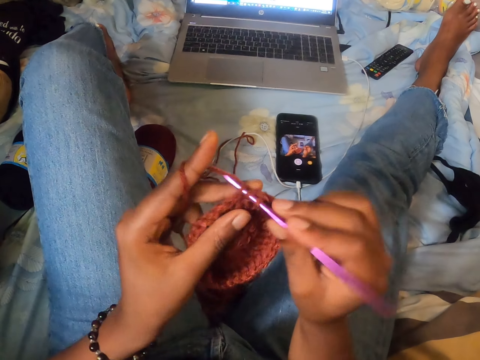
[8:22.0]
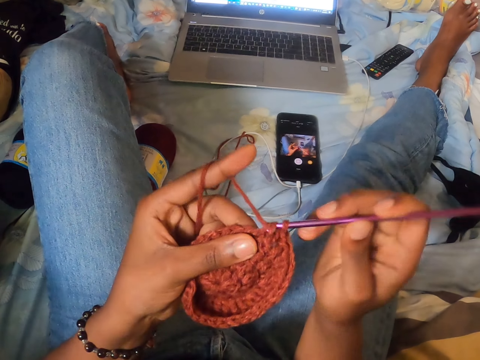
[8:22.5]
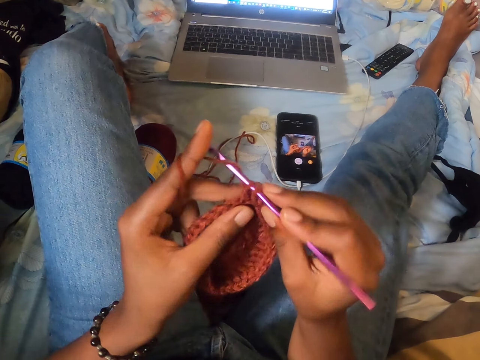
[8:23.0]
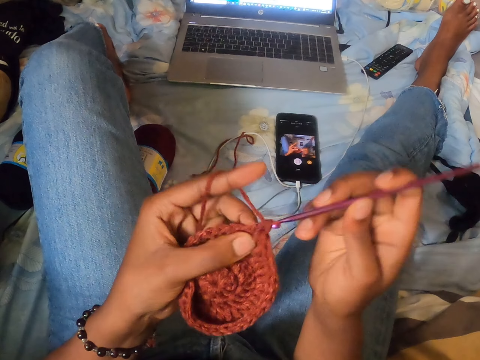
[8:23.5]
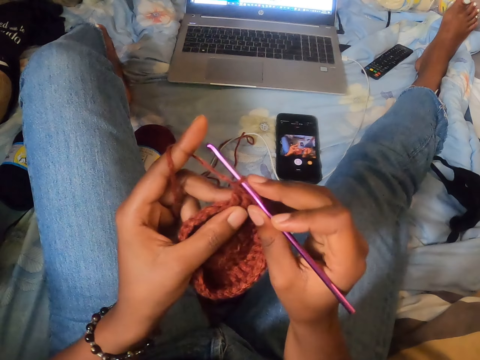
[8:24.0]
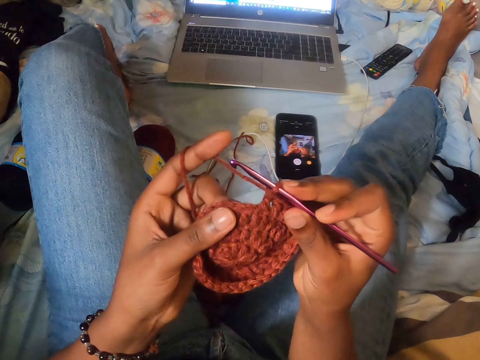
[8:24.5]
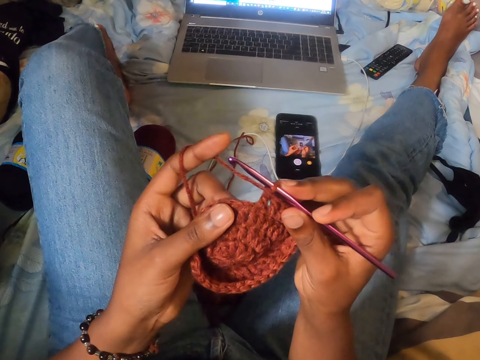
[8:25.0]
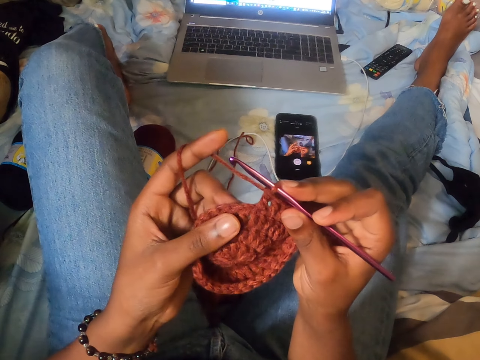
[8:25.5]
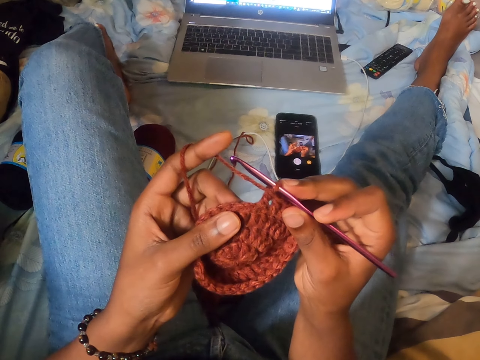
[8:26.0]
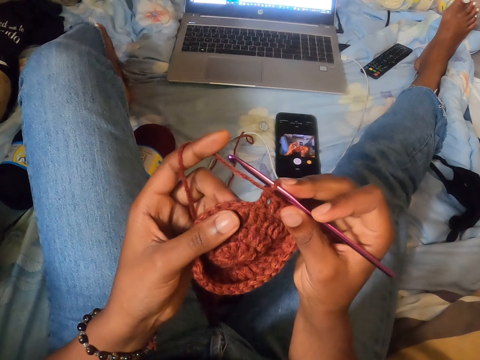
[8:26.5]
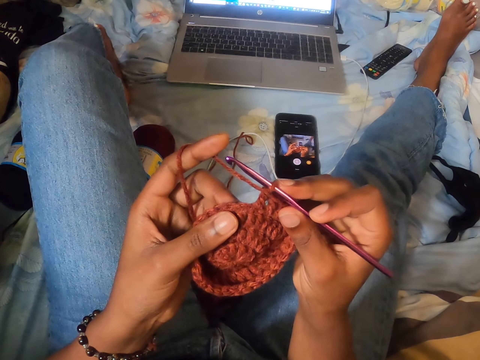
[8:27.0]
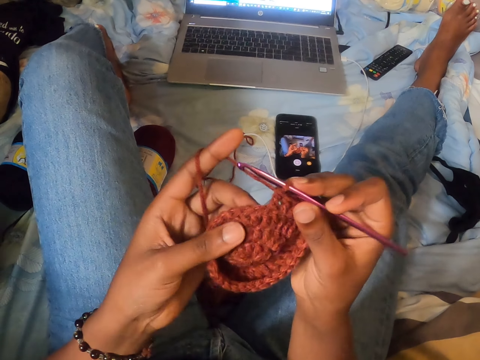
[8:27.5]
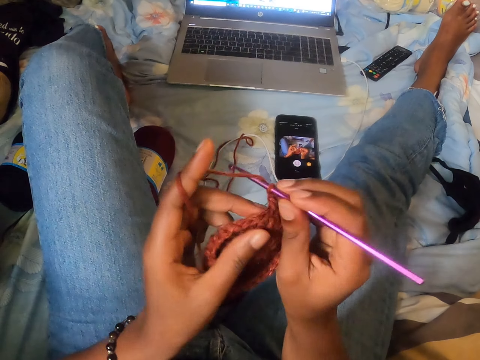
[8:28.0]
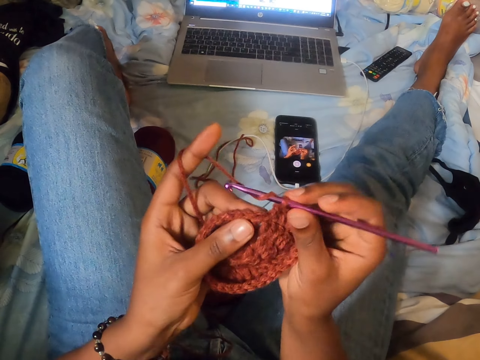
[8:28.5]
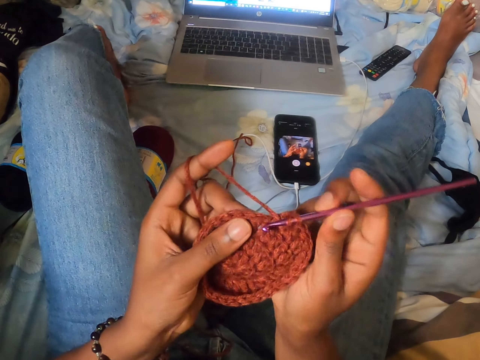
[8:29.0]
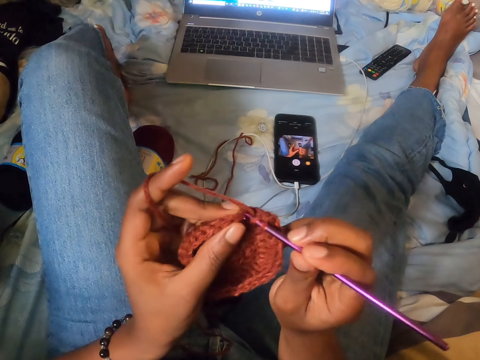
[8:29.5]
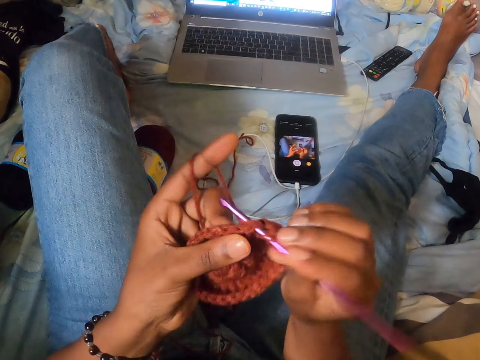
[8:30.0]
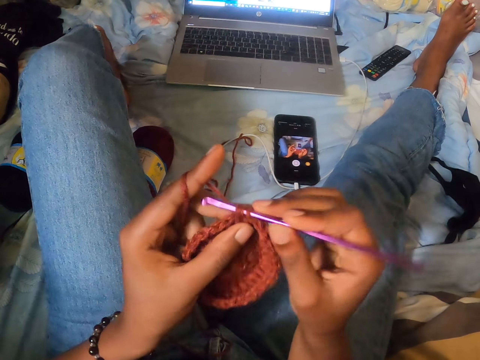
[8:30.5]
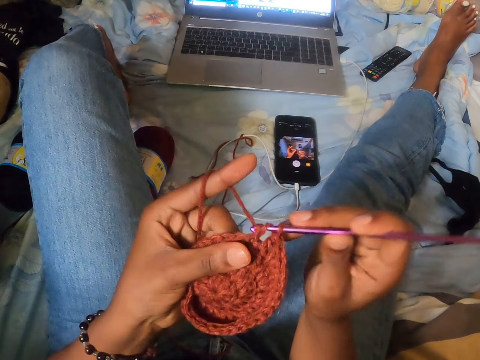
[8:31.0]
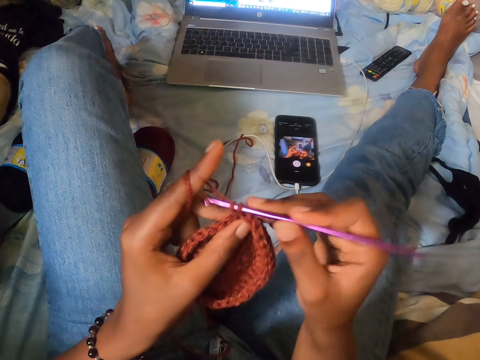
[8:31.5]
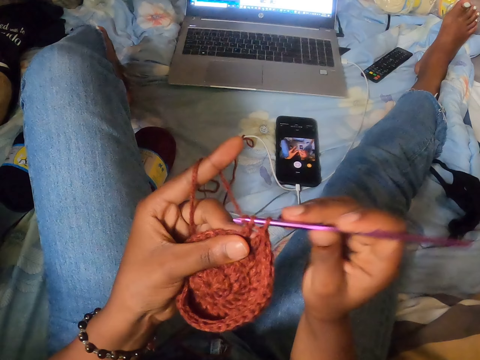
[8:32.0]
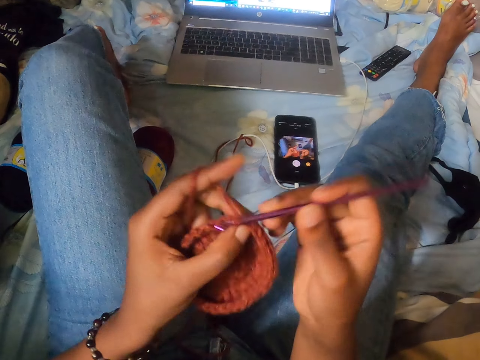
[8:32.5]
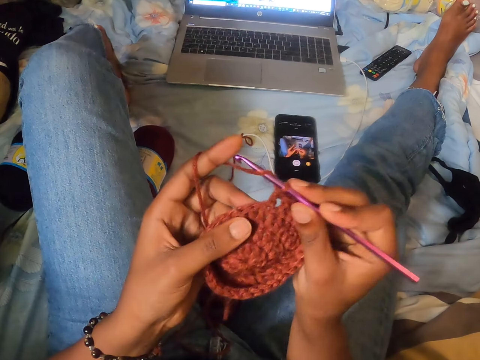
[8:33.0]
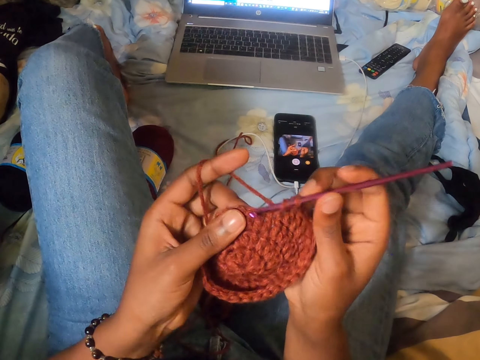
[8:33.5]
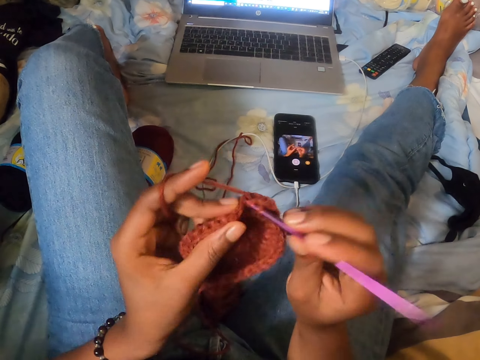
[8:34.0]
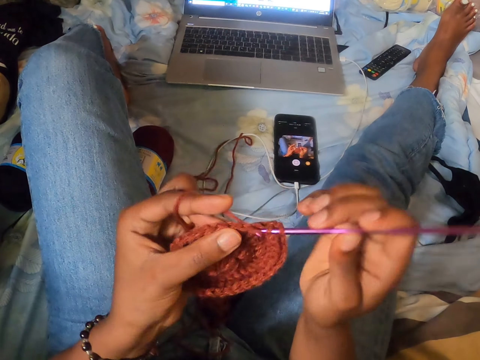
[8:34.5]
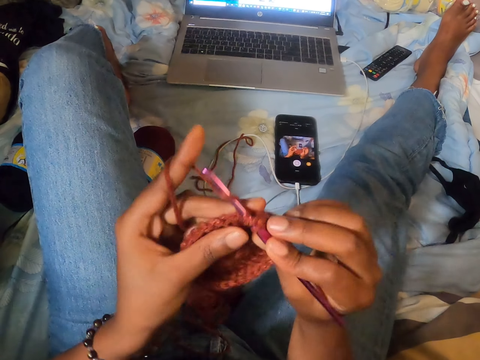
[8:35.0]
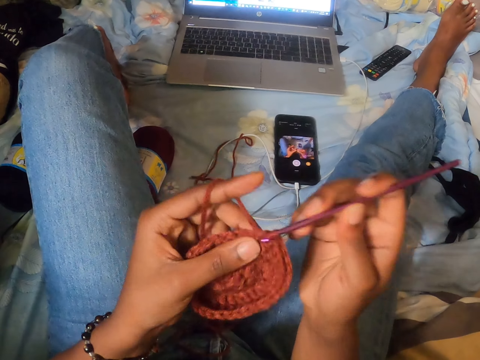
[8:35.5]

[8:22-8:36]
The camera wearer crochets a yarn with a crochet hook. She holds the yarn. She crochets the yarn with the crochet hook in her right hand. She crochets the yarn with the crochet hook again.

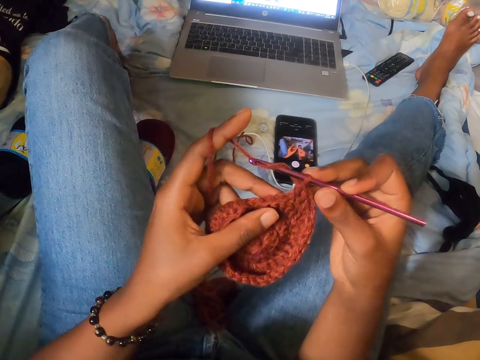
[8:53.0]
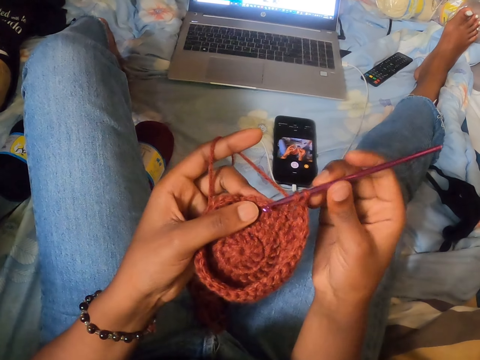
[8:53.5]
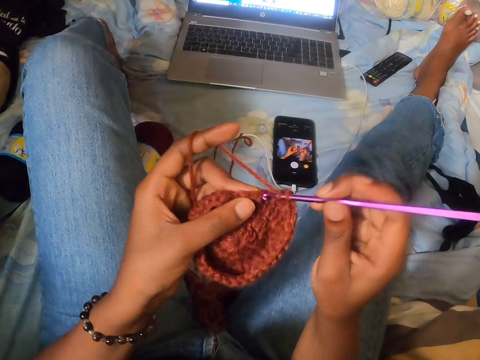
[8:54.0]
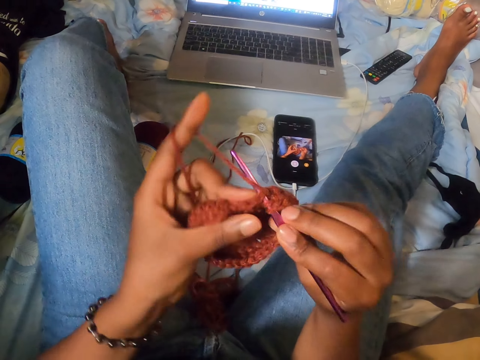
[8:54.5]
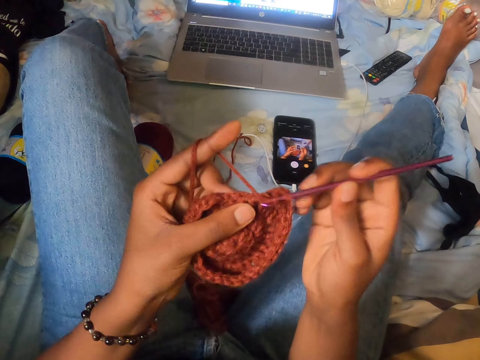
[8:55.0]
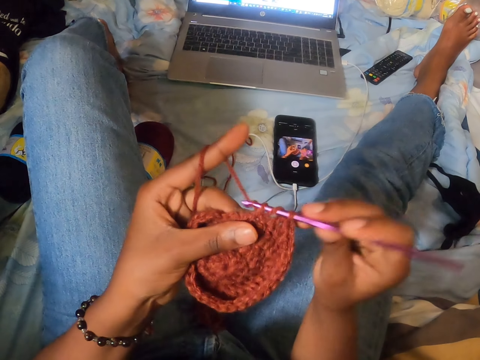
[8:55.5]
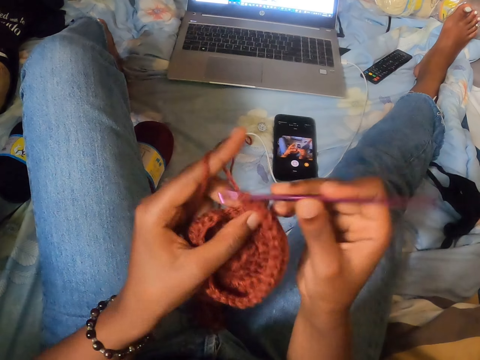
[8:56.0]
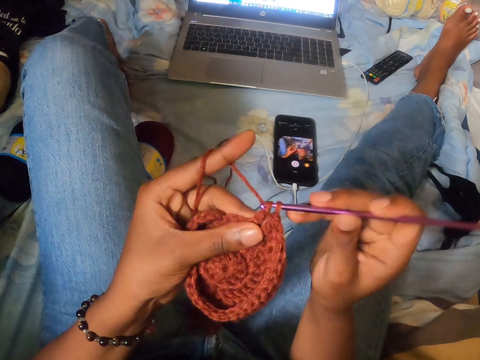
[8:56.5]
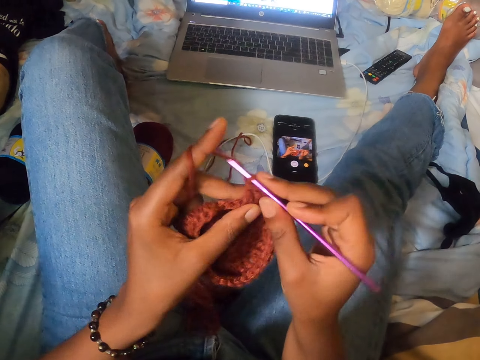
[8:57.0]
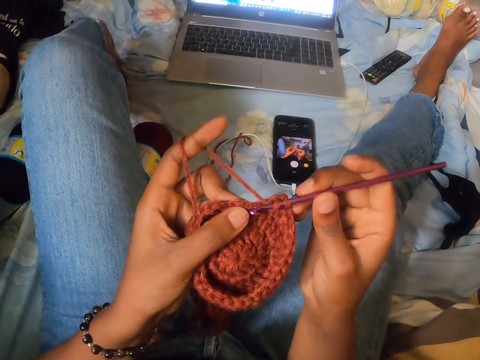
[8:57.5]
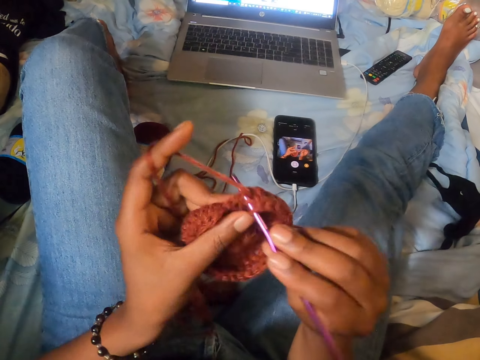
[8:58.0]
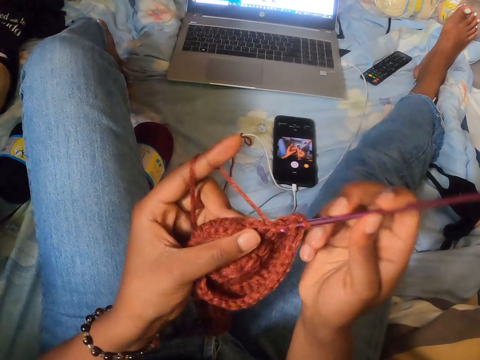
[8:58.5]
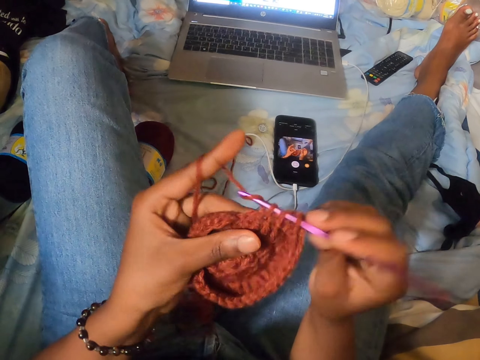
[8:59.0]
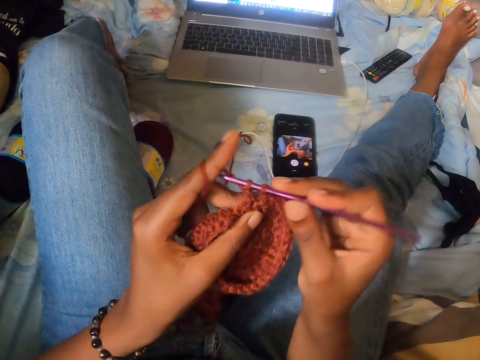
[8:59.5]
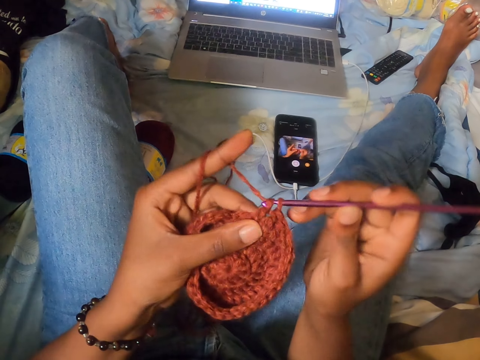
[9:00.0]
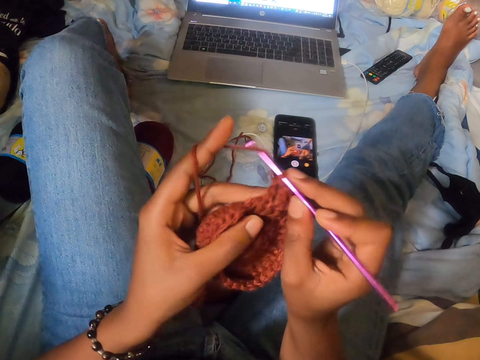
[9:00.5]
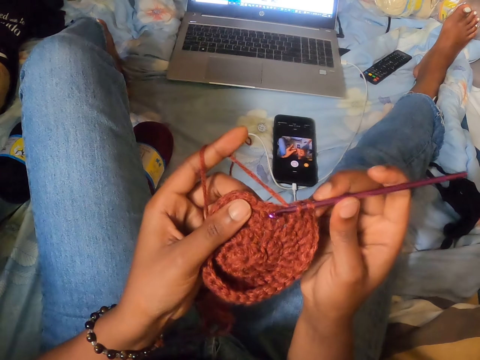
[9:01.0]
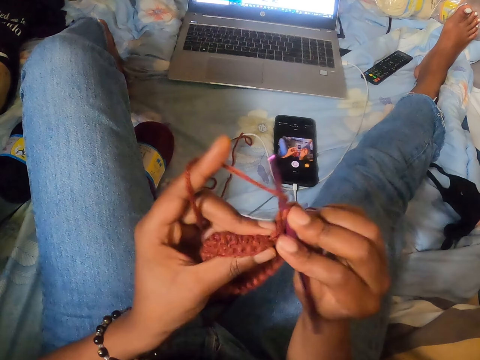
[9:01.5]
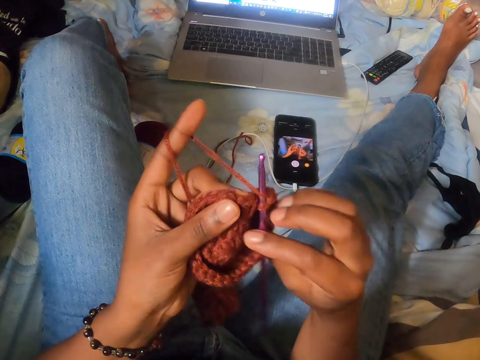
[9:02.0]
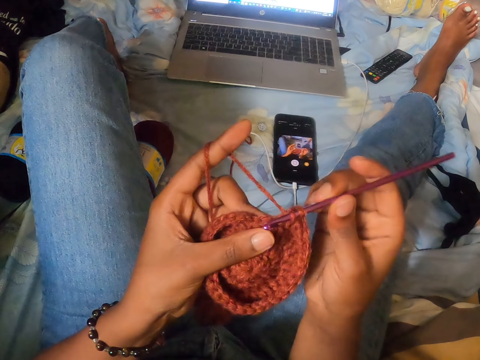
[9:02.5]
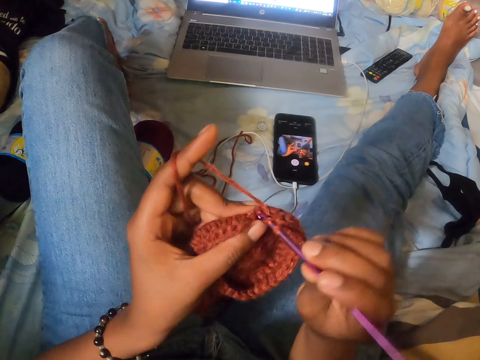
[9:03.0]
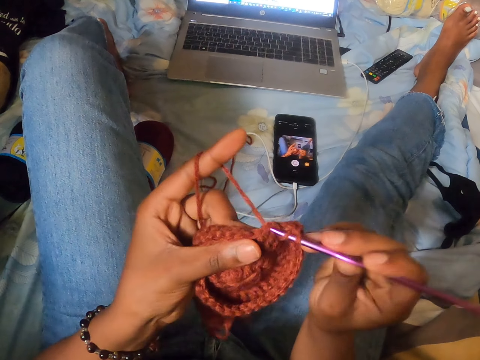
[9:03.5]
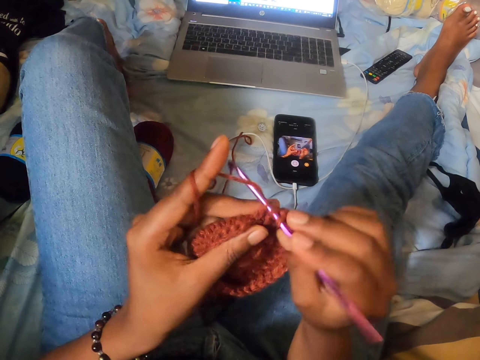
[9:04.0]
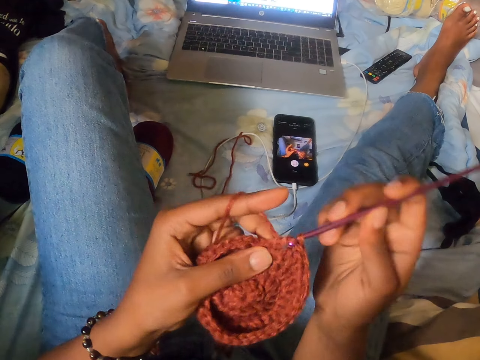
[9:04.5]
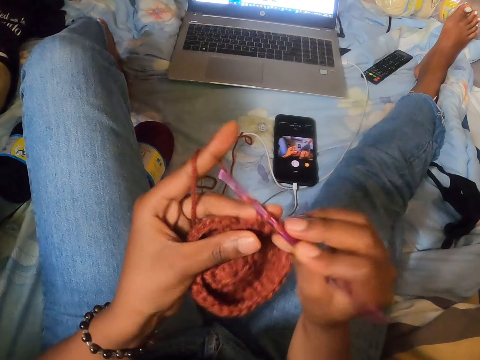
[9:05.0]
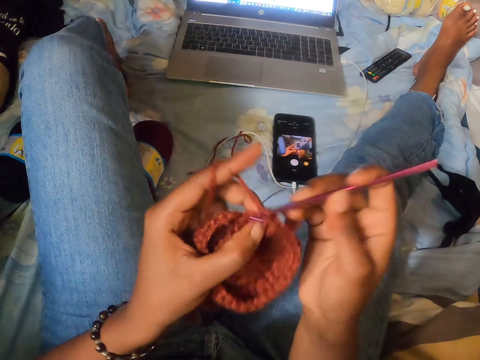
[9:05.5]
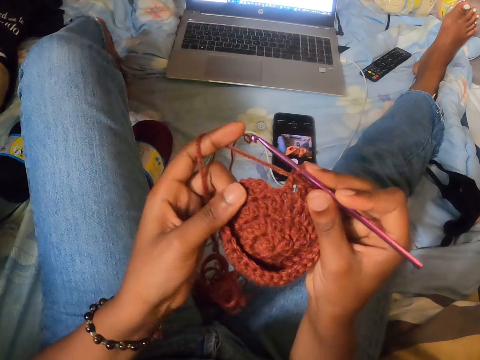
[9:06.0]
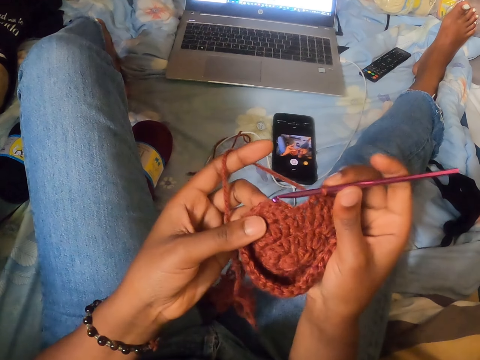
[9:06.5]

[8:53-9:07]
The camera wearer touches a yarn. They crochet the yarn with a crochet hook. They crochet the yarn with the crochet hook repeatedly.
